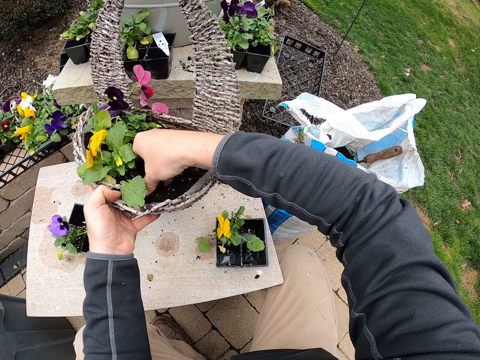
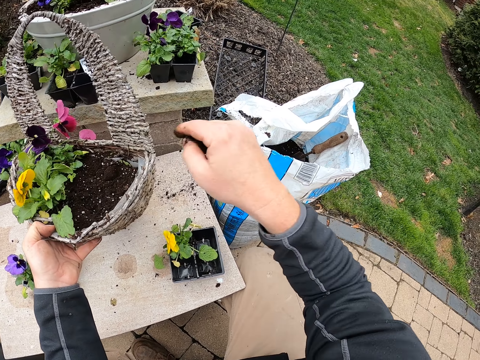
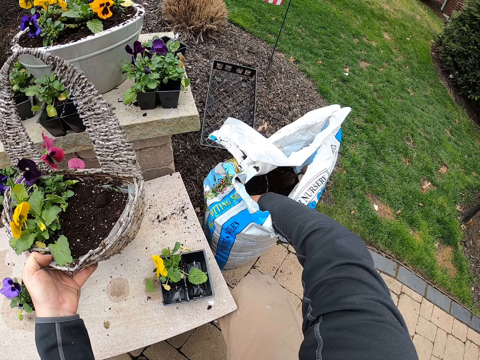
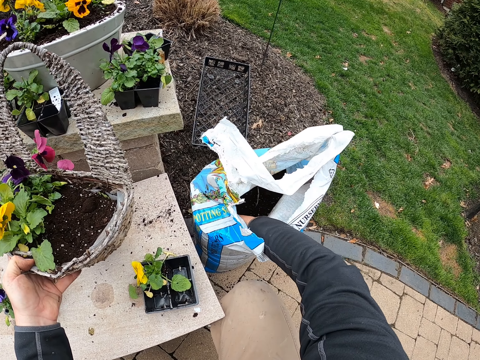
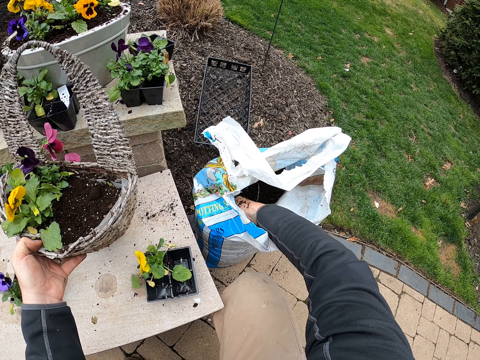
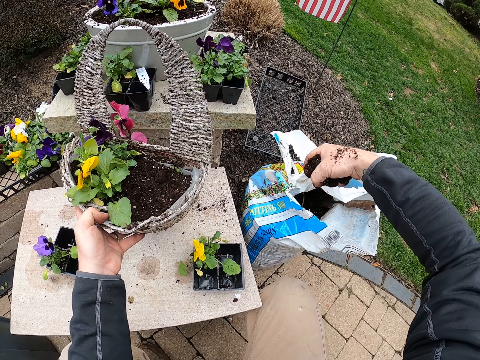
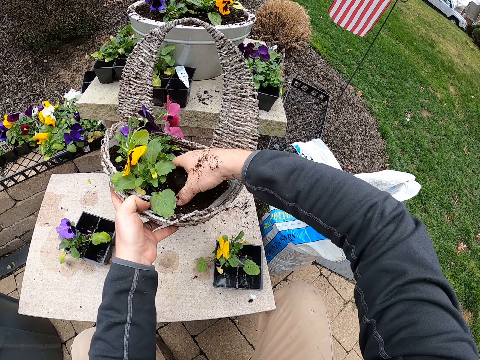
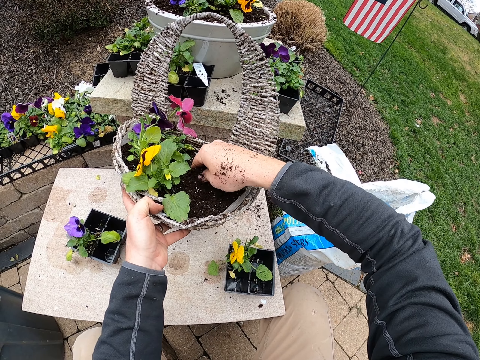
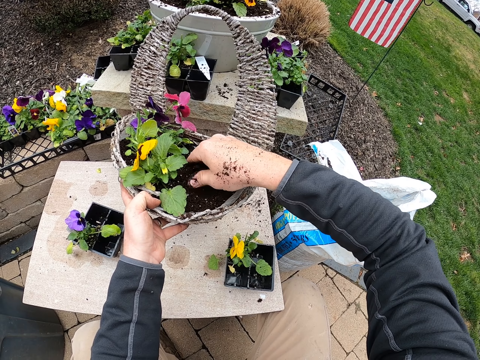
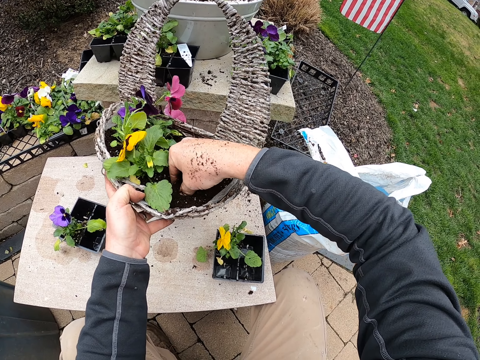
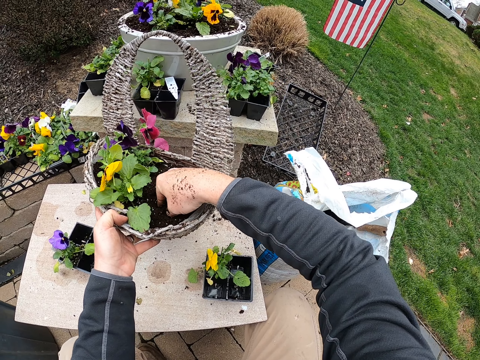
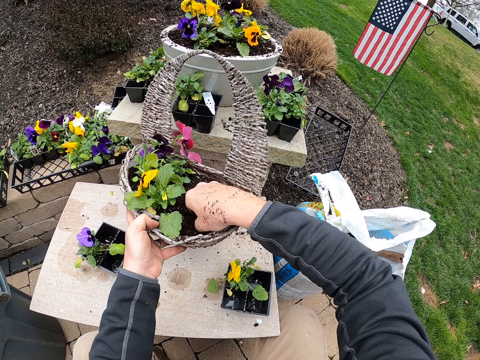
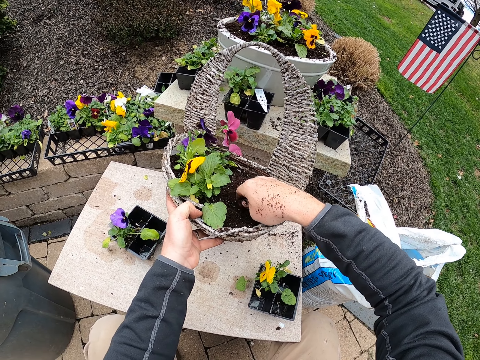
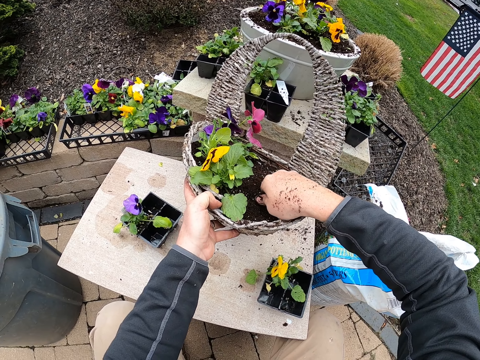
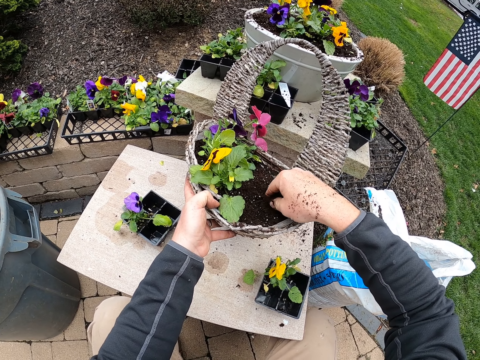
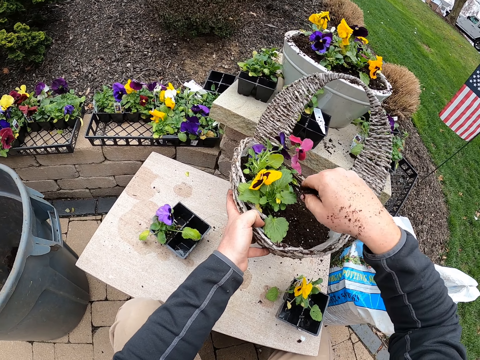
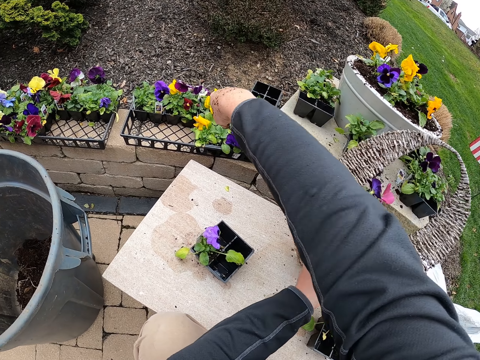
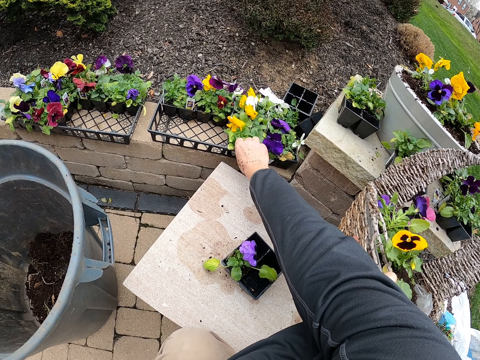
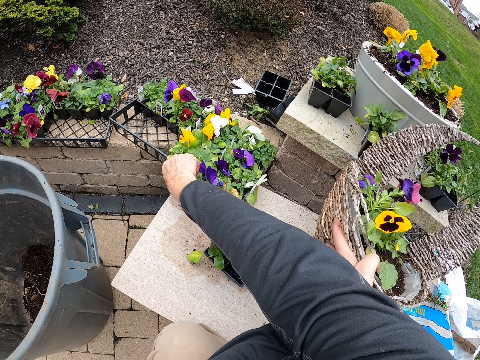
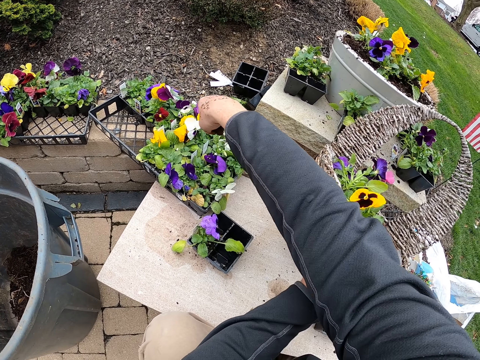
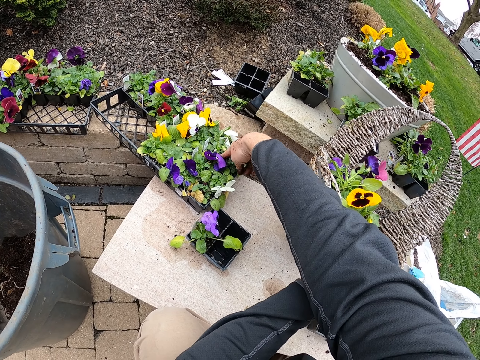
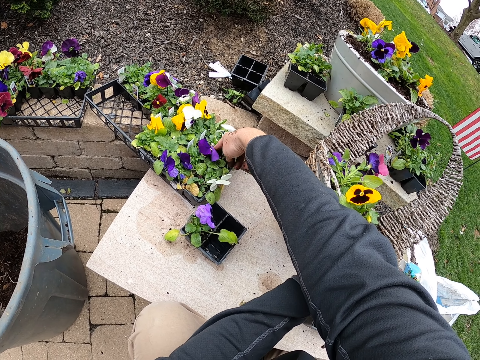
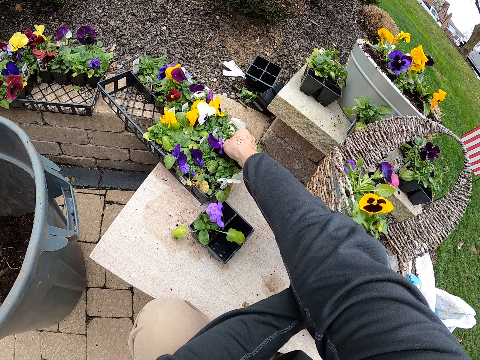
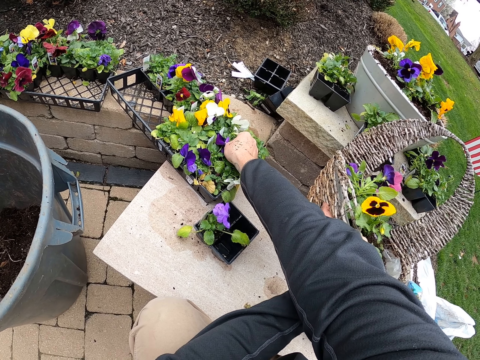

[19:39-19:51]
The camera wearer collects soil. They pour the soil in the basket. They press the soil. They move a flat seed tray. They touch the flowers.

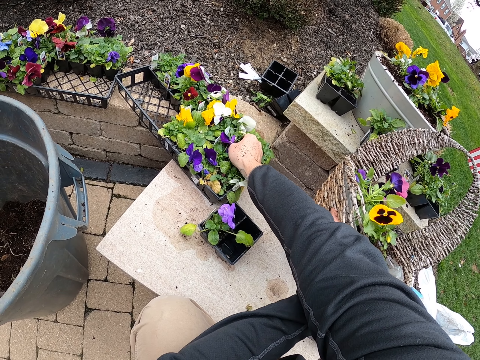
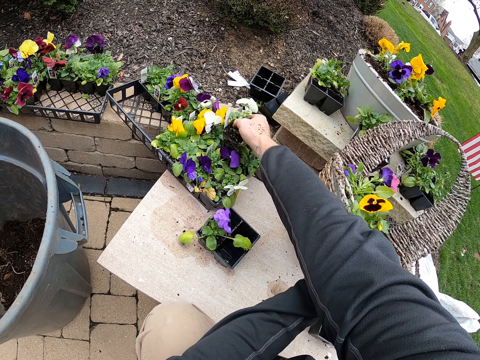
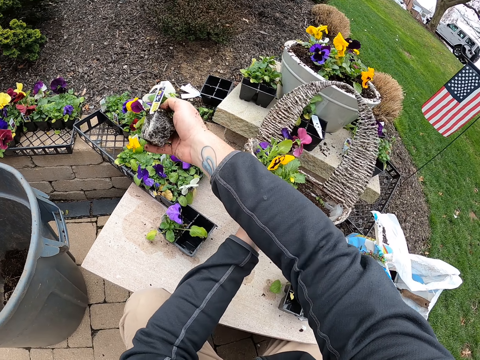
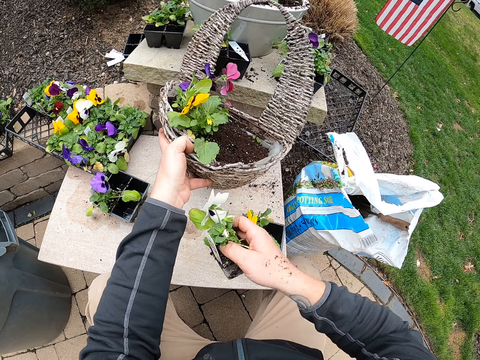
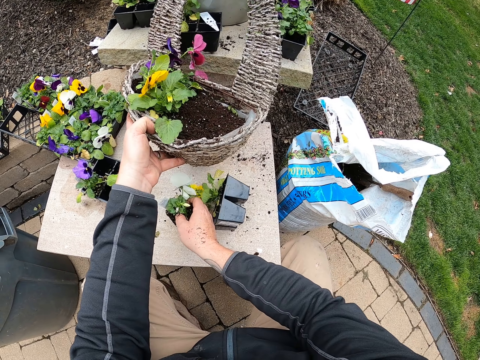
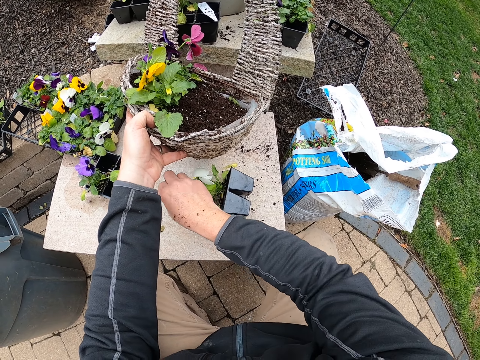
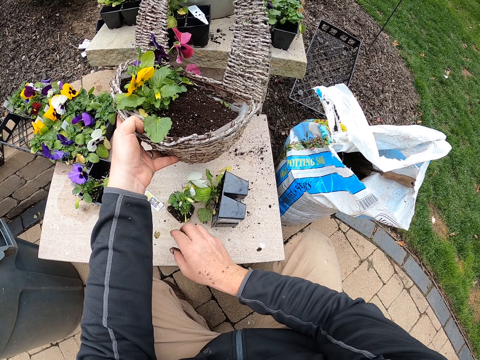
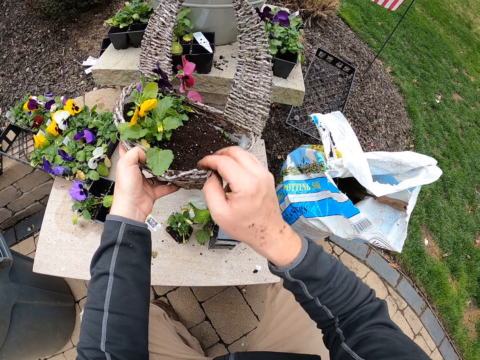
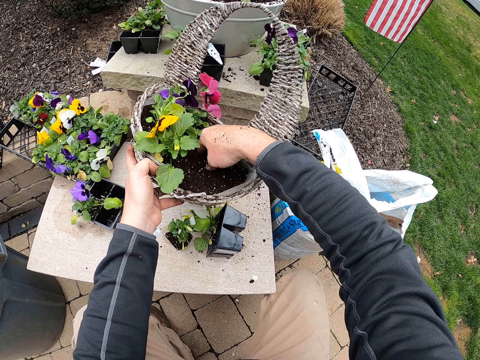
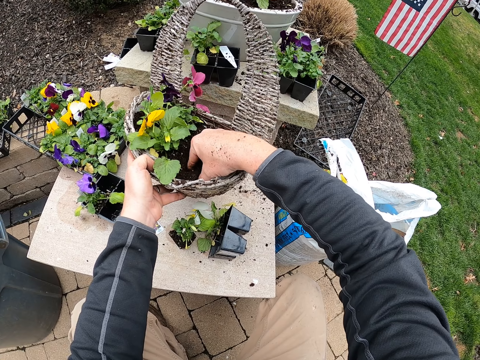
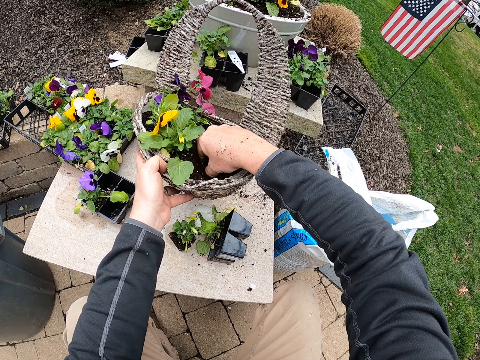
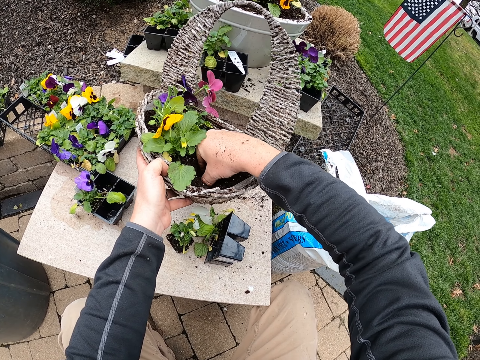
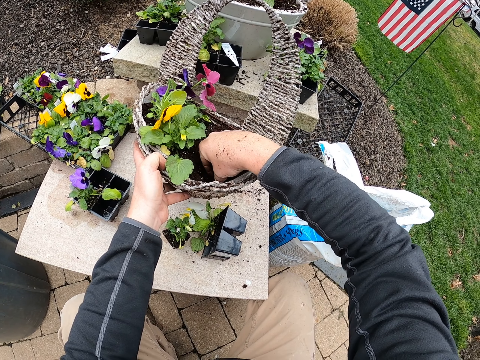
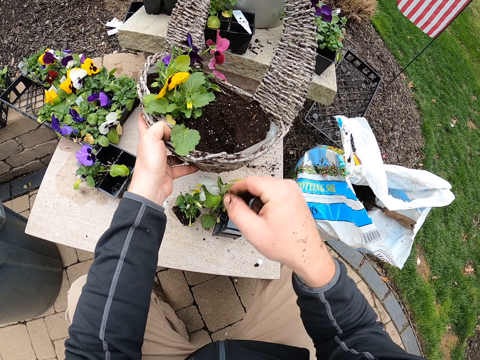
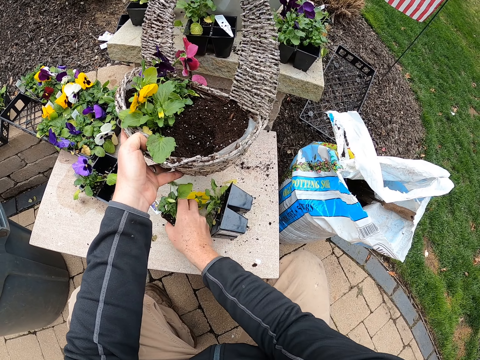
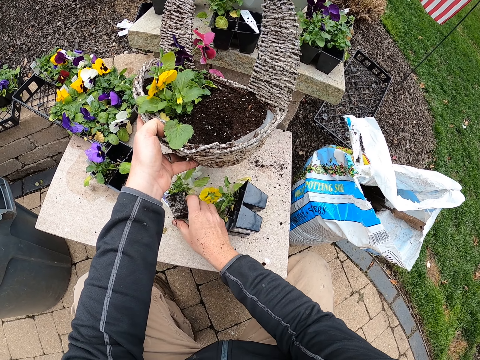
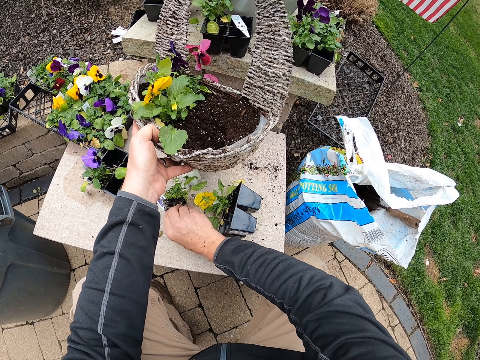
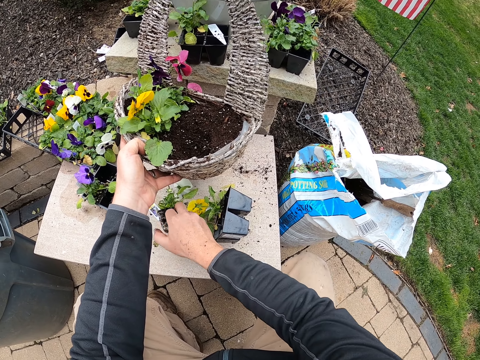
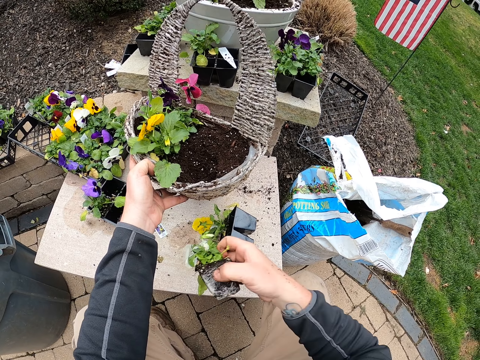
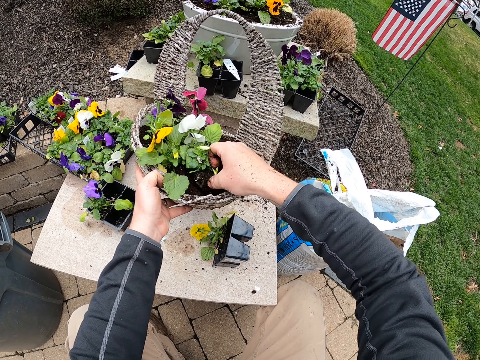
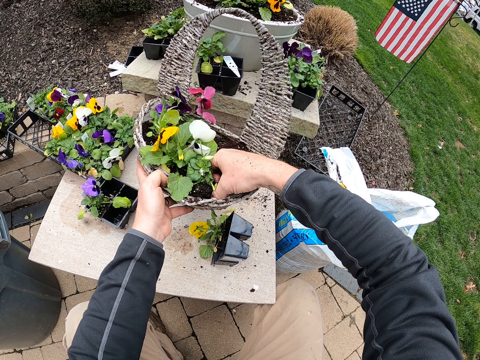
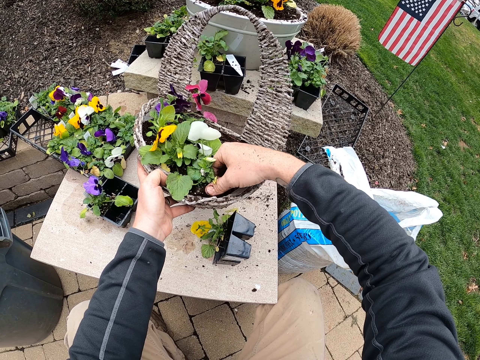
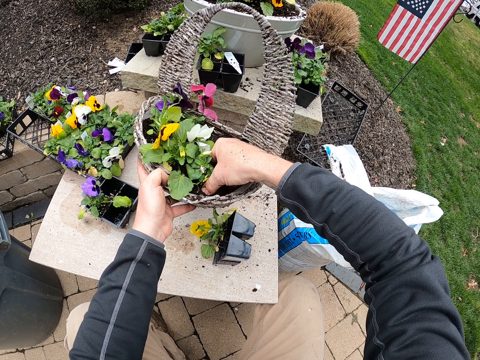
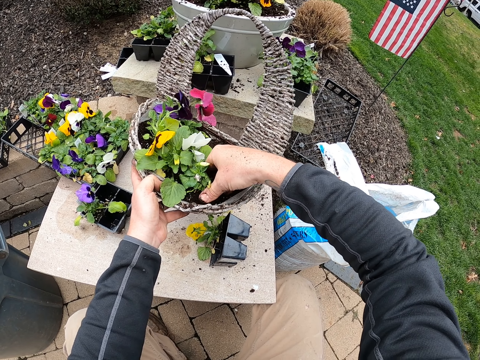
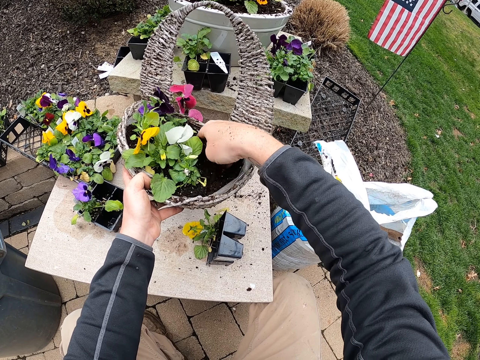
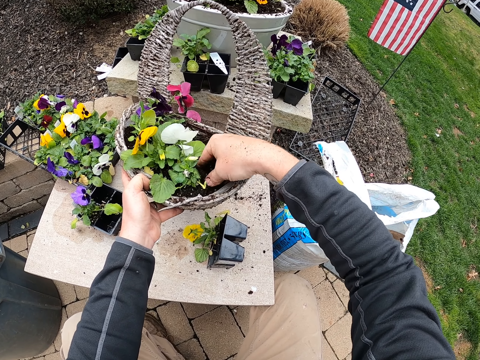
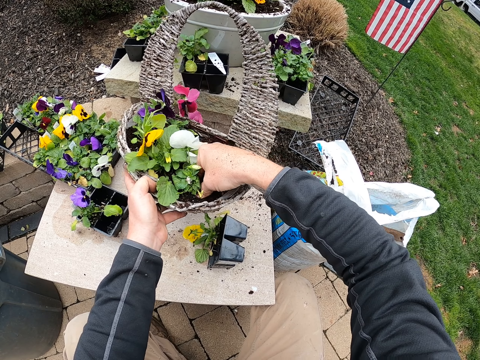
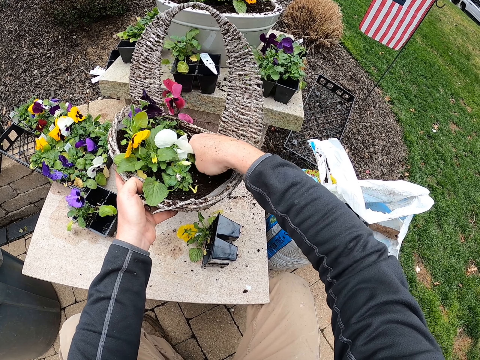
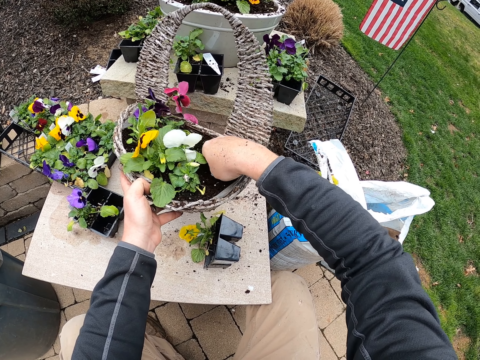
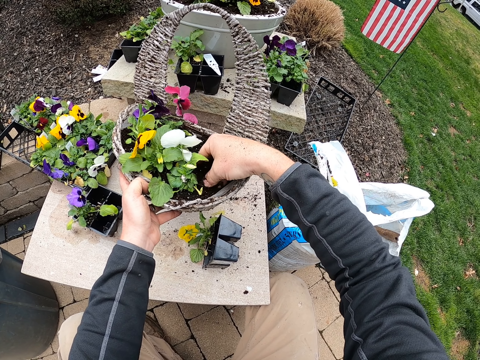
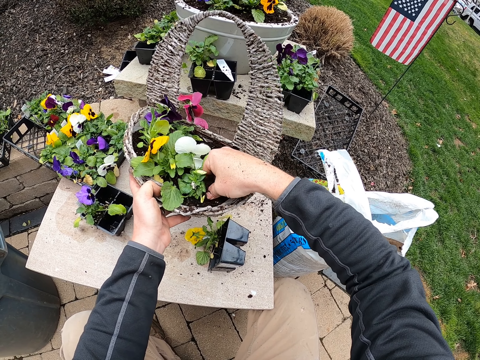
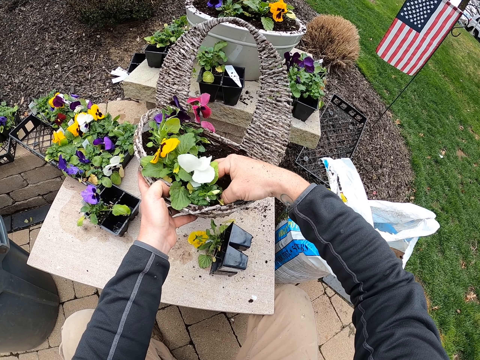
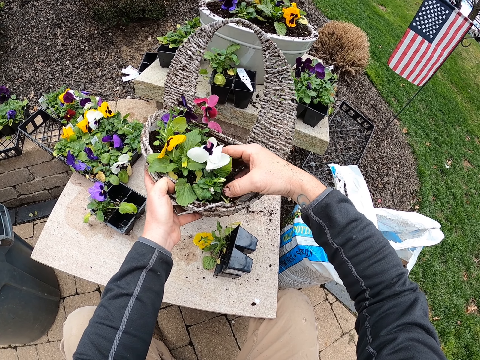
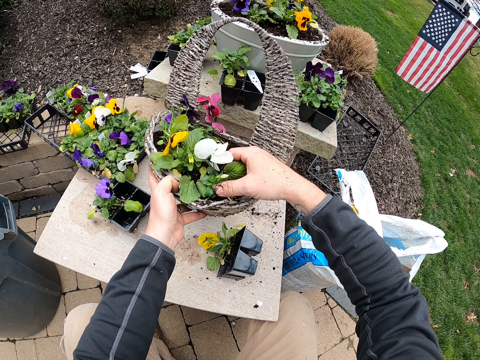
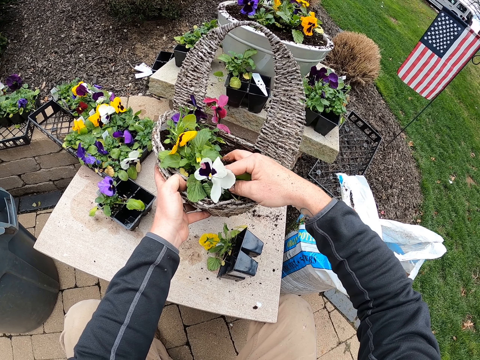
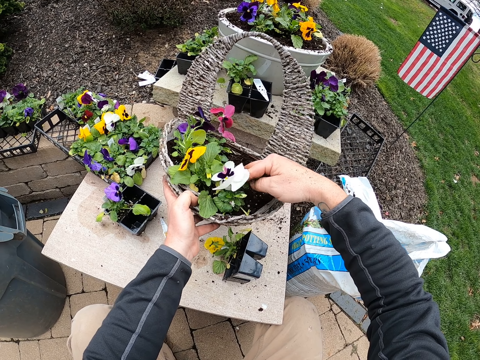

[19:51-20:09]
The camera wearer picks a flower. They drop the flower. They remove a sticker from the plant. They rub the flower. They make a shallow hole on the soil. They hold the flower. They take the plant. They touch a flower. They hold the plant. They pick a flower. They plant the flower into the bucket. They fix the plant. They move soil to the flower. They press the flower. They cover the flower with soil. They move the flower.
